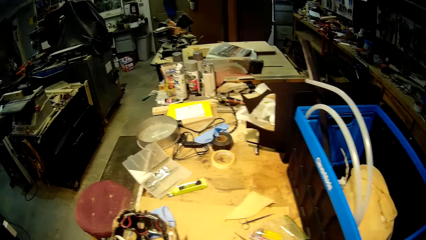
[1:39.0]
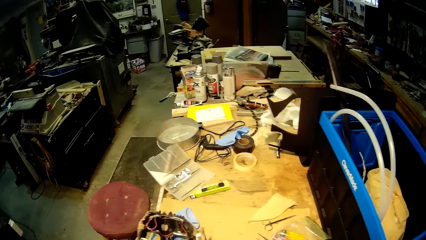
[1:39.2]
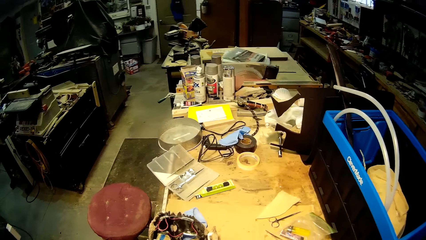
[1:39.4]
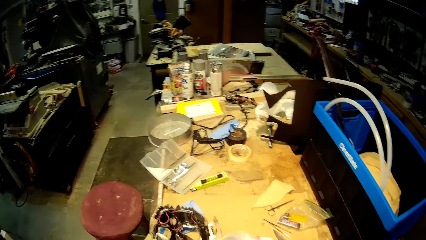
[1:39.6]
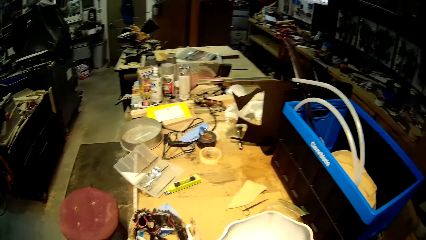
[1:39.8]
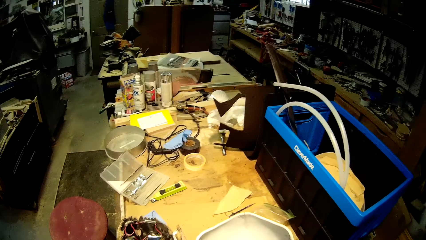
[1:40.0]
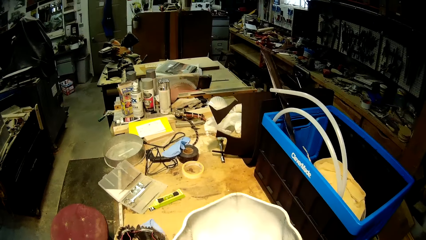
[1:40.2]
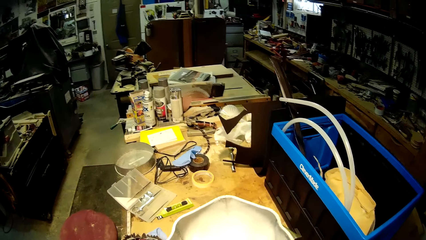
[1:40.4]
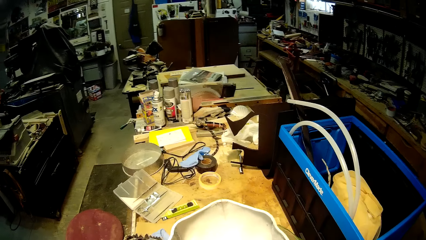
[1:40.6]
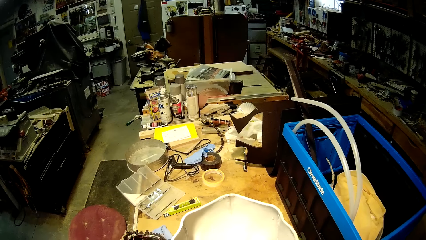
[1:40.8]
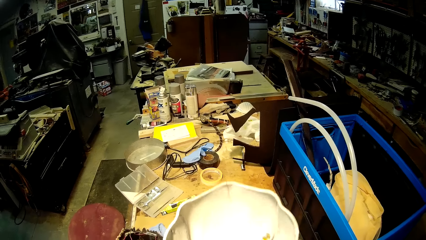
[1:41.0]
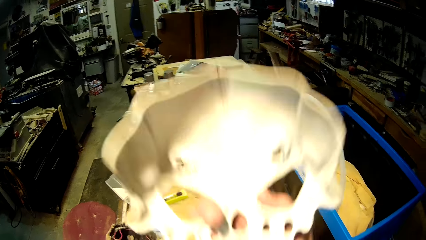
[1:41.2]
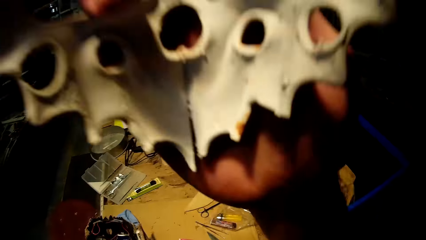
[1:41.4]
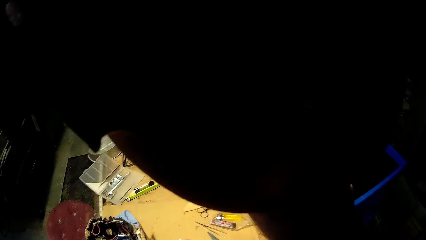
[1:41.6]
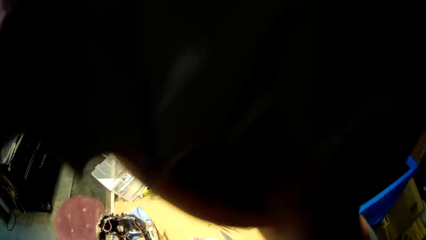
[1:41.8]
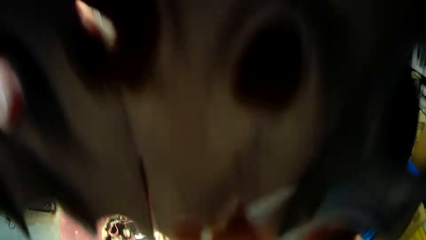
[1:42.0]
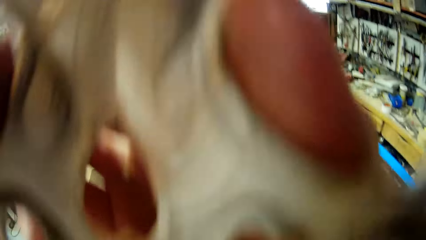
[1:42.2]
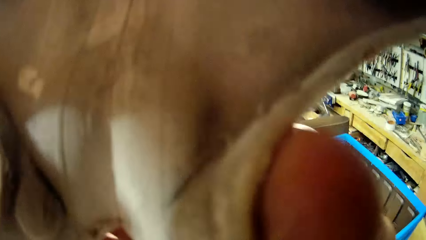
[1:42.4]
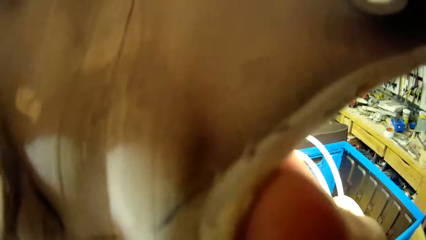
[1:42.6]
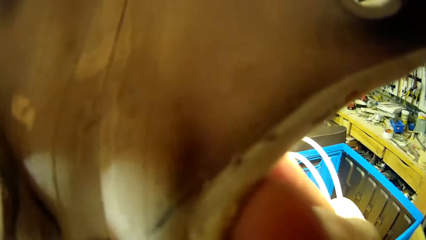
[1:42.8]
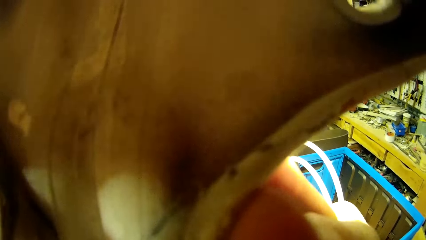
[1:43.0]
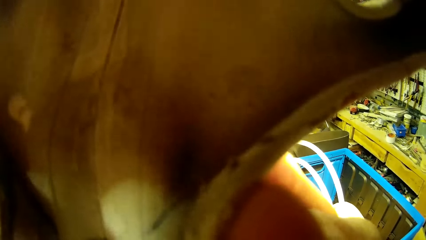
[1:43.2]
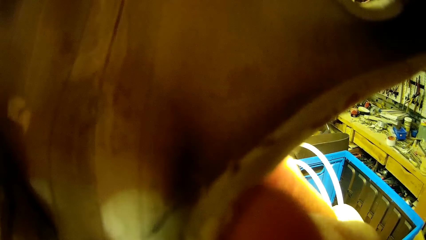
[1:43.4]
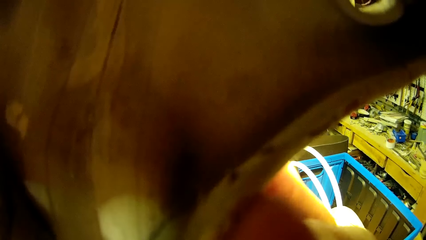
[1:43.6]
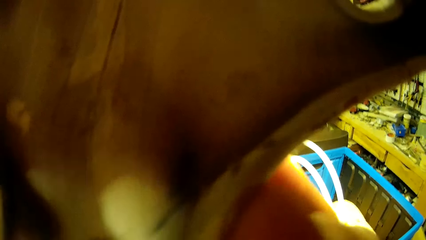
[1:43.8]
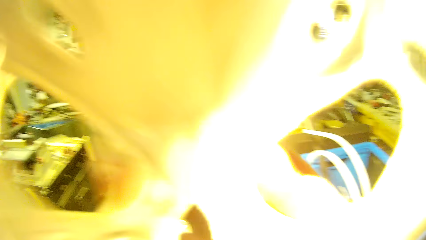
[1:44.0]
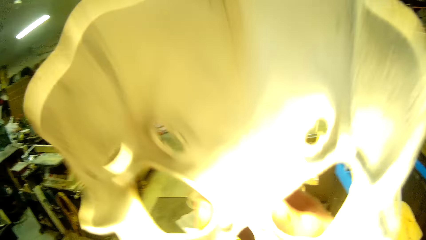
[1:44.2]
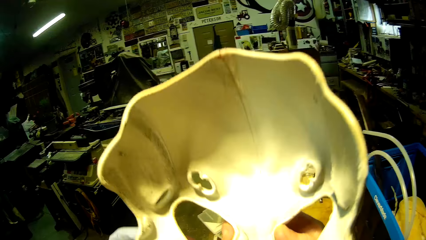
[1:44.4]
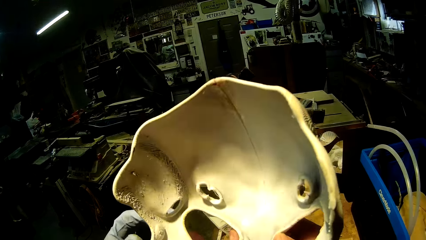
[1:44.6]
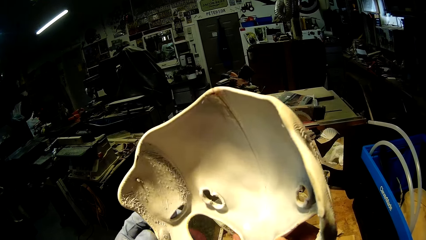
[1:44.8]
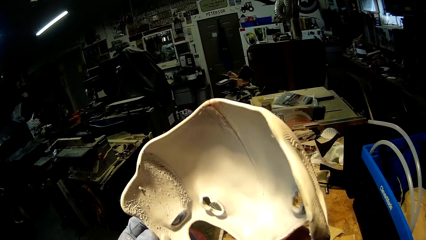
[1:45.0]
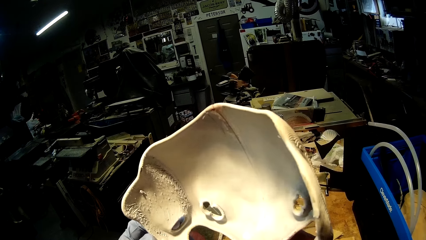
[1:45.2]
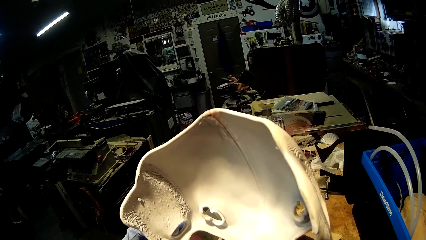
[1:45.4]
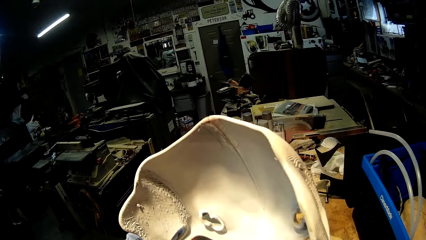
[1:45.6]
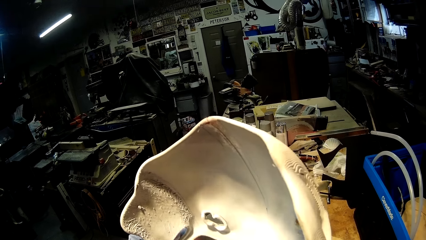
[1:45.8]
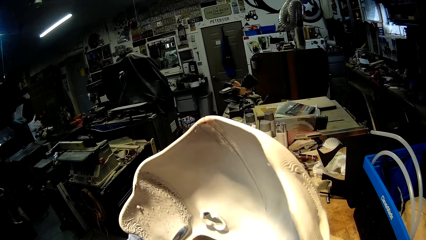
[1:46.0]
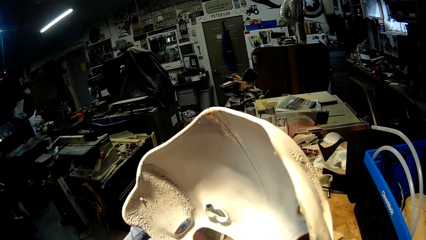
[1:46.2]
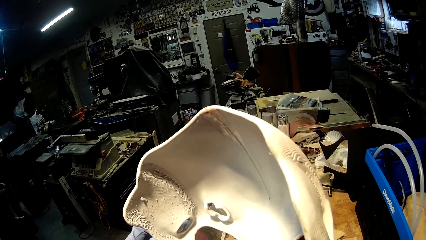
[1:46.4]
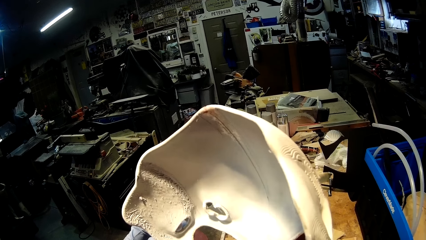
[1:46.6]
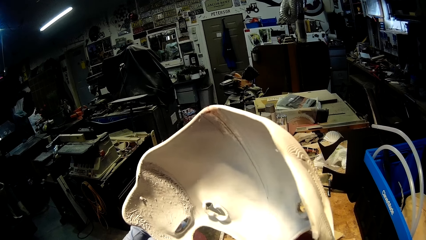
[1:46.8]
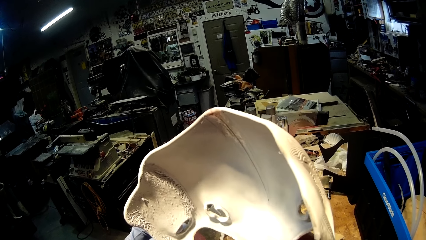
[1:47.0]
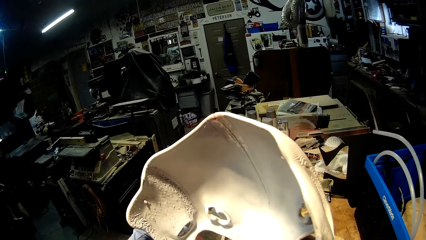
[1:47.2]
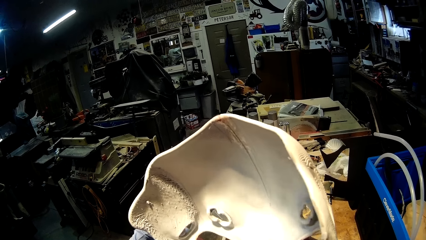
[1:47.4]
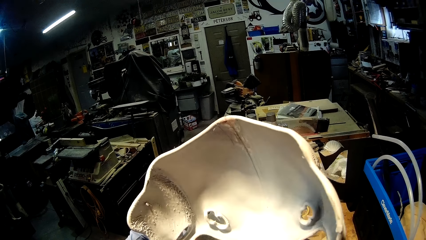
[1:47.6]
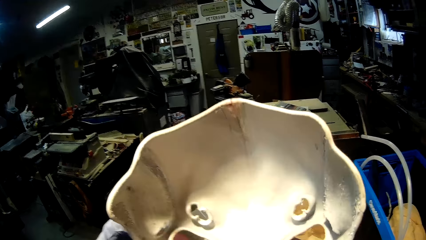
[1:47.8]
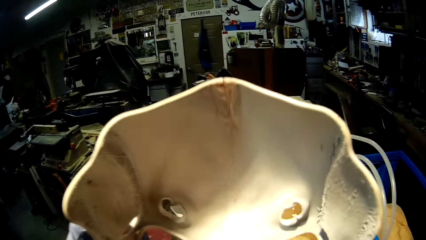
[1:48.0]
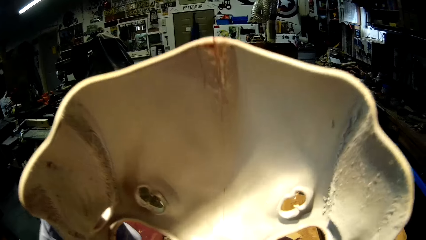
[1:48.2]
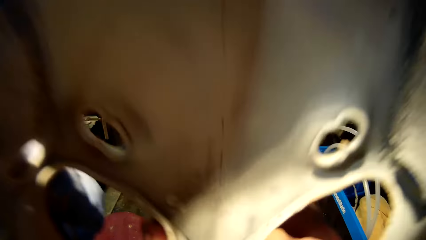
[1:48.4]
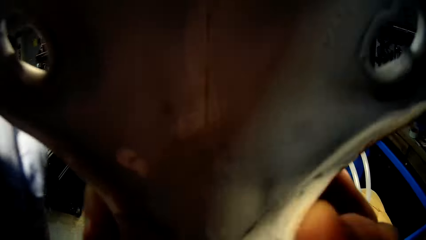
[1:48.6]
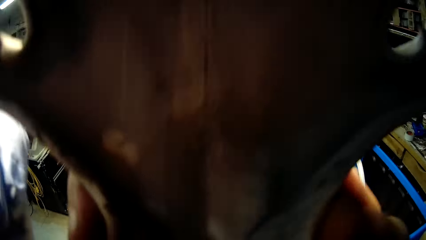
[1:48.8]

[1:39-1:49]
The camera wearer wears the white mask on his face with his right hand. He removes the white mask from his face with his right hand. He holds the white mask with both hands.

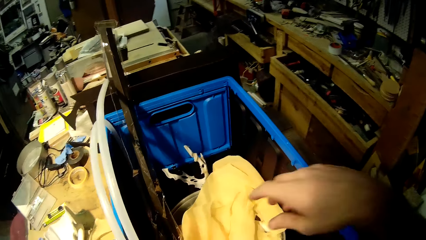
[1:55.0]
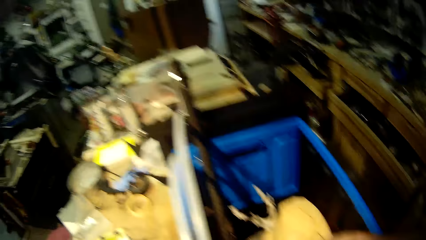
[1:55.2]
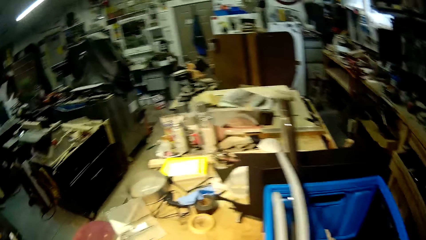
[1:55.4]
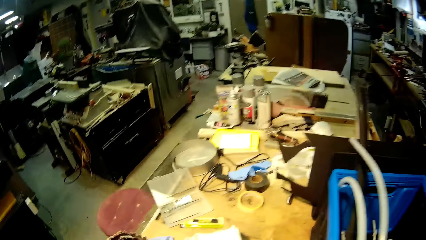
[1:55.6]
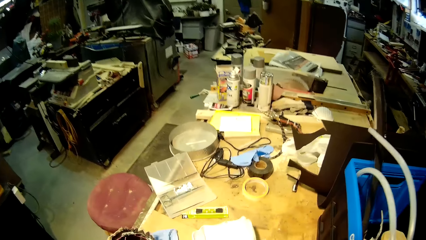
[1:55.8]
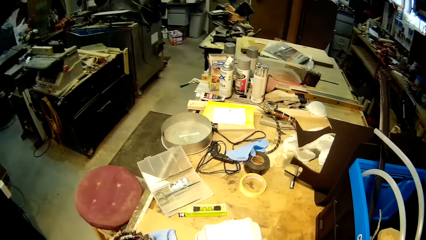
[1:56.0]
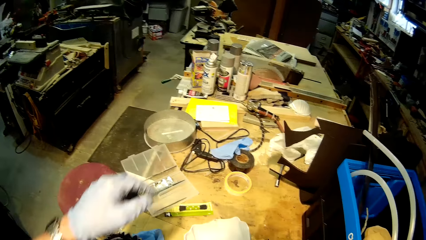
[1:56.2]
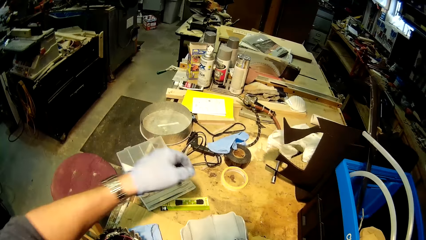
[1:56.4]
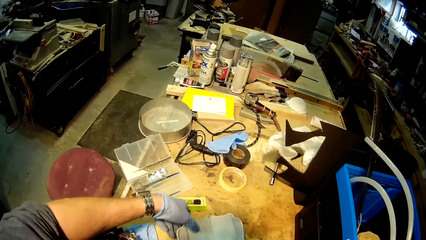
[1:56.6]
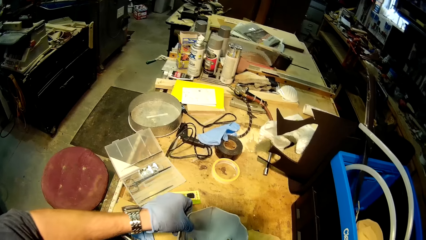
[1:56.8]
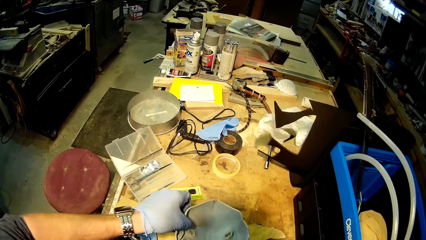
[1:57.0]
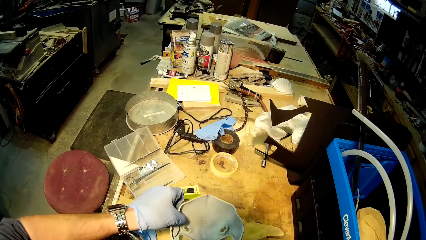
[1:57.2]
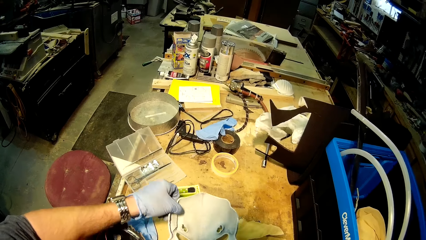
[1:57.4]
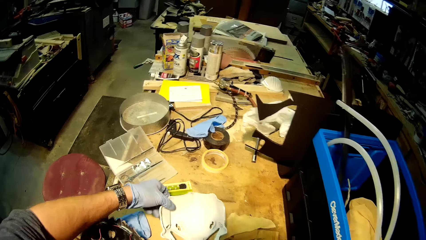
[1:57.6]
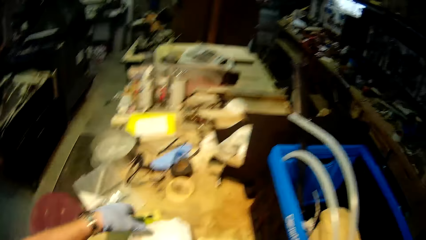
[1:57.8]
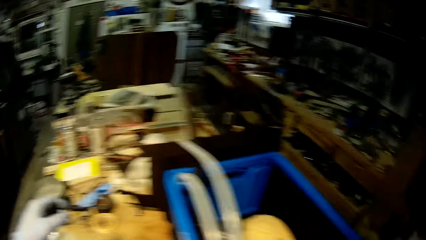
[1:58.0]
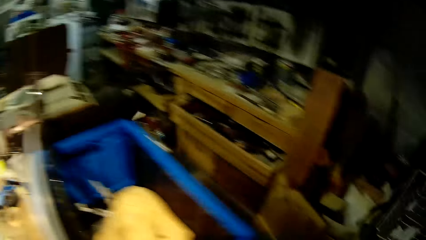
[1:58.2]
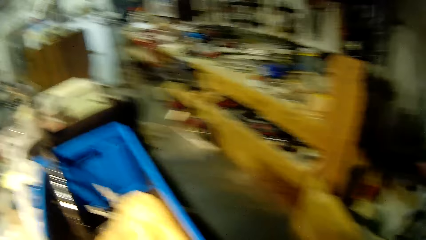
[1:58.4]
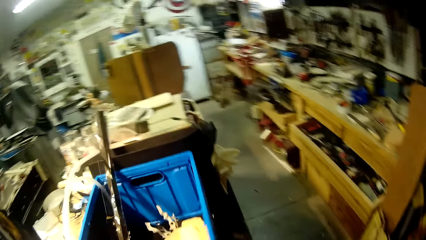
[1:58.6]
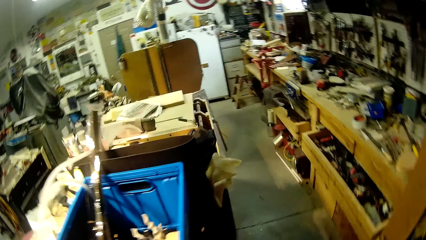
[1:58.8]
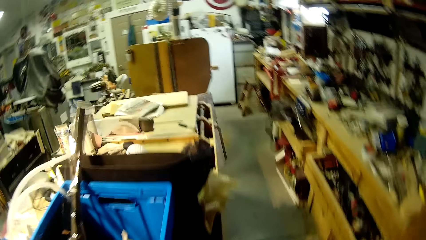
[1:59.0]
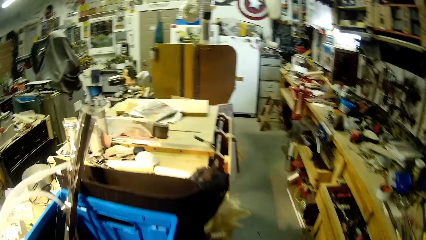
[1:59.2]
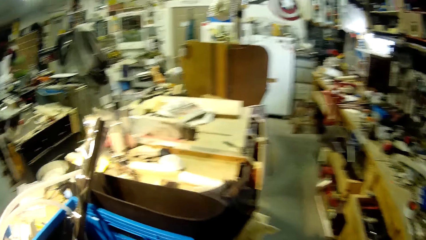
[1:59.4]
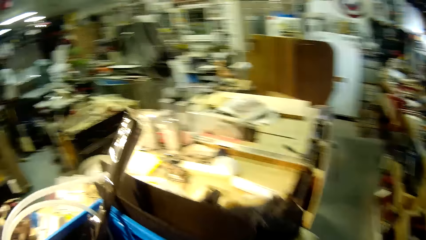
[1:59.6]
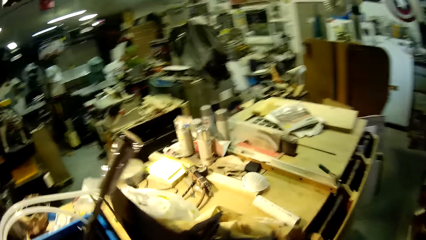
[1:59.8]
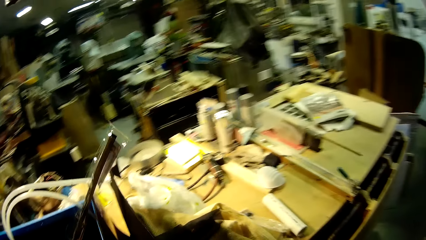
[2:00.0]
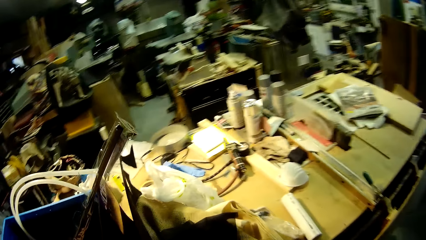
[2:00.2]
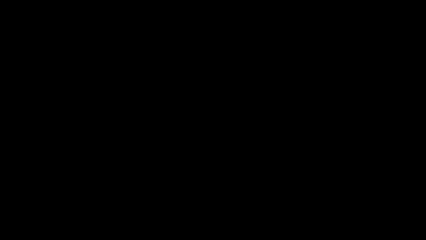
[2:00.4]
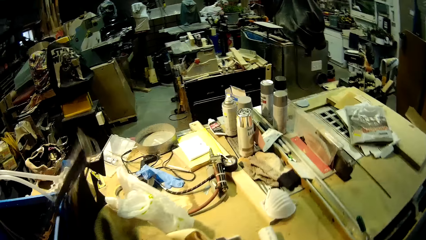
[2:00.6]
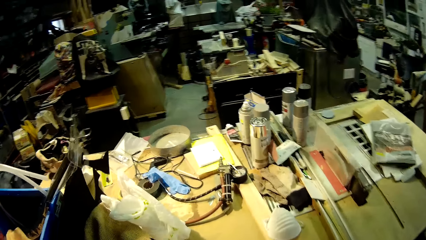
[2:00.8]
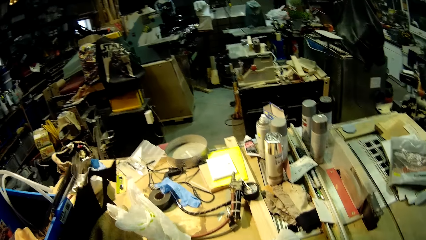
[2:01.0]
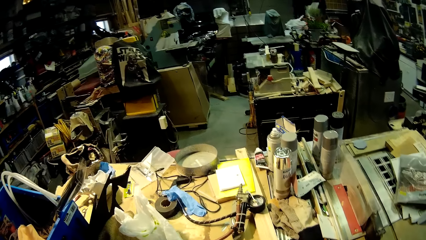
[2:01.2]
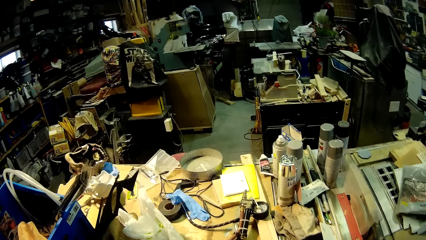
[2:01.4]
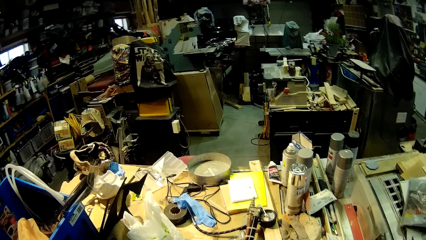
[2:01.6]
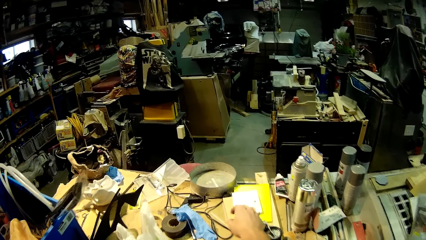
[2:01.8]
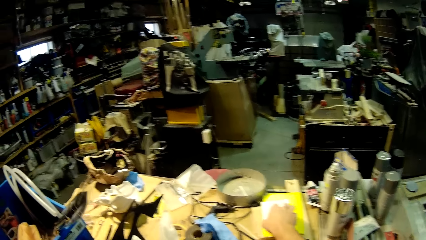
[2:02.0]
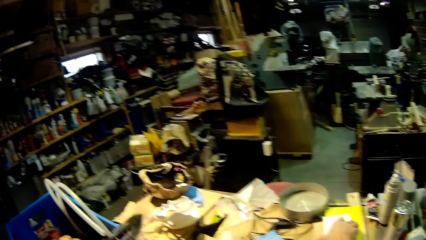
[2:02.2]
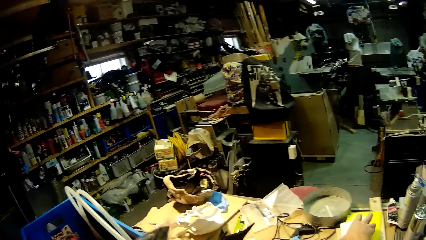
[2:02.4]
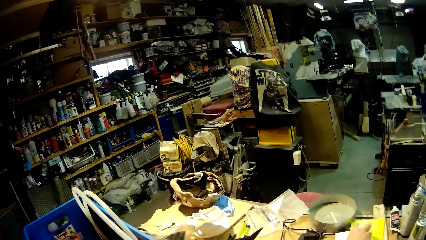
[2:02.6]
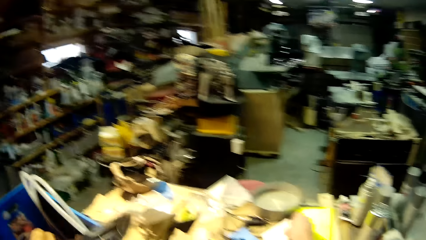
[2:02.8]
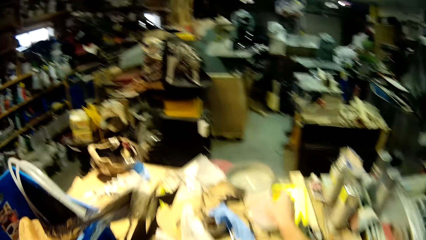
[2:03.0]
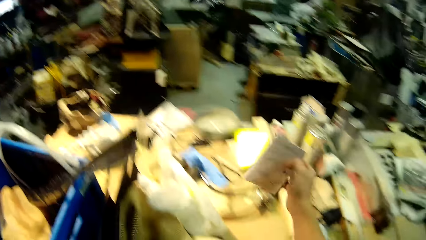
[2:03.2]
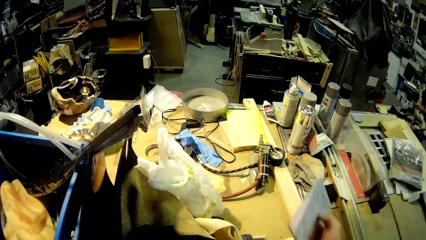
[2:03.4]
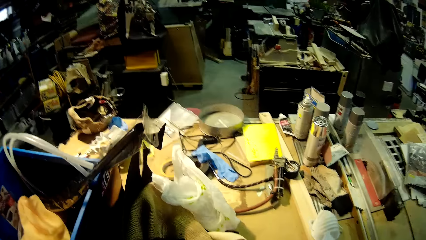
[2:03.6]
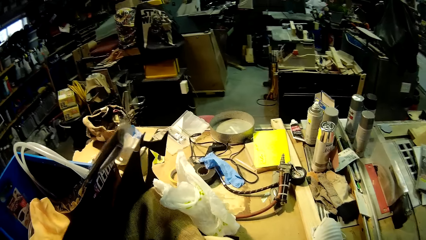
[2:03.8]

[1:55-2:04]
The camera wearer picks something from the basin. He picks a white mask from the table with his left hand. He walks around the table. He interacts with a black cardboard with his left hand. He picks a white cardboard paper from the table with his right hand.
